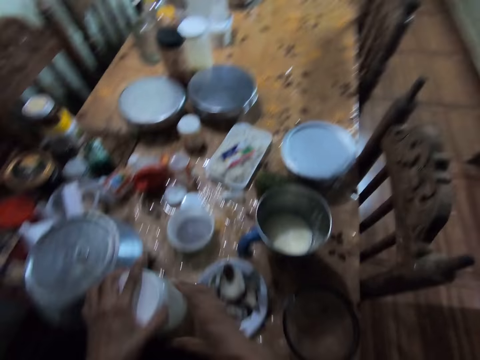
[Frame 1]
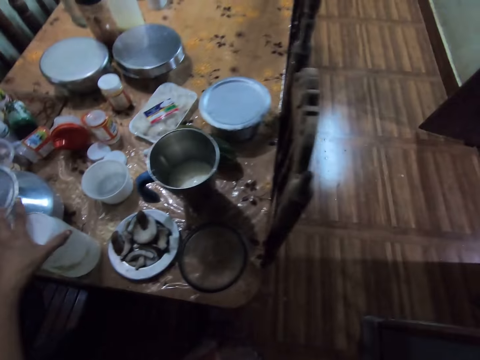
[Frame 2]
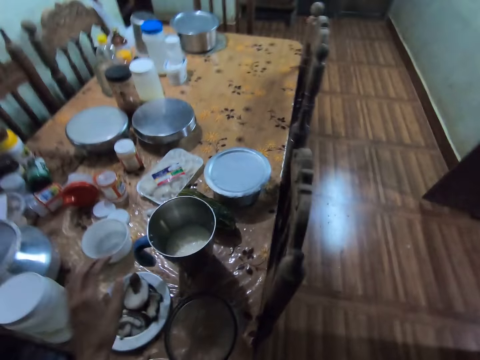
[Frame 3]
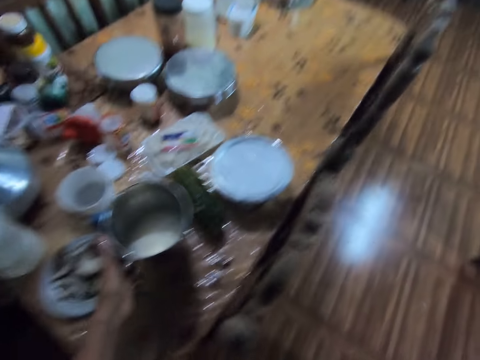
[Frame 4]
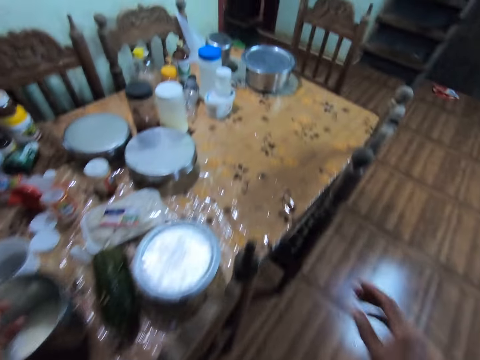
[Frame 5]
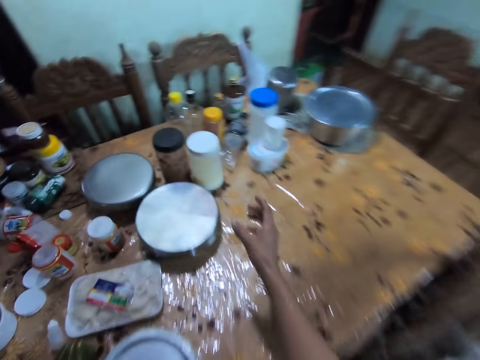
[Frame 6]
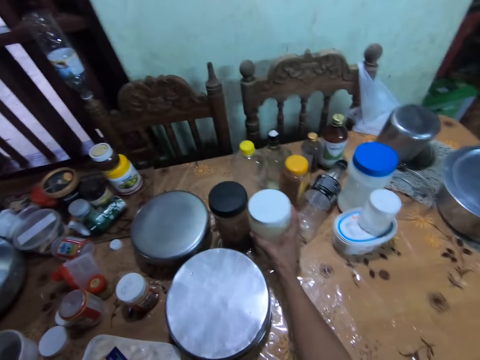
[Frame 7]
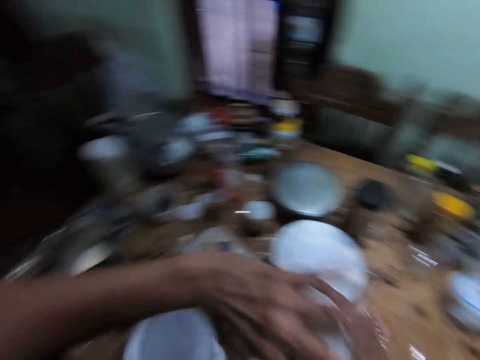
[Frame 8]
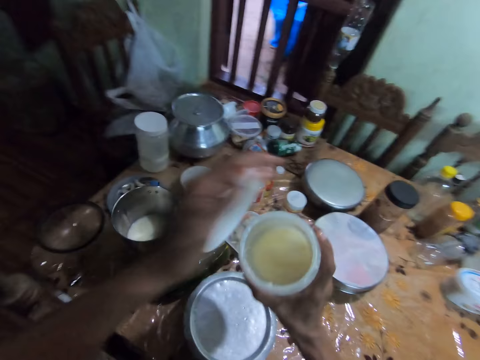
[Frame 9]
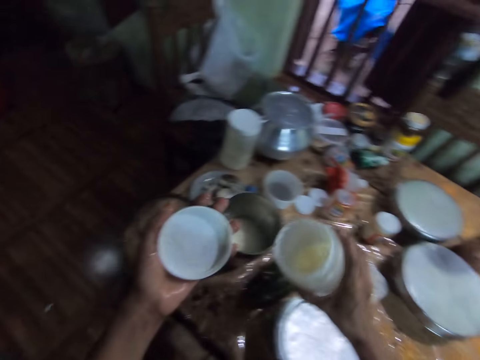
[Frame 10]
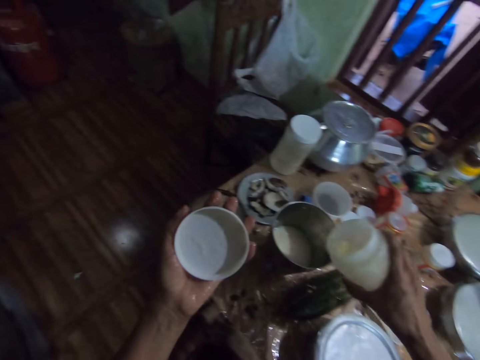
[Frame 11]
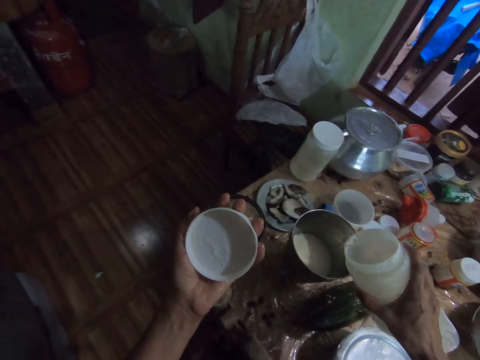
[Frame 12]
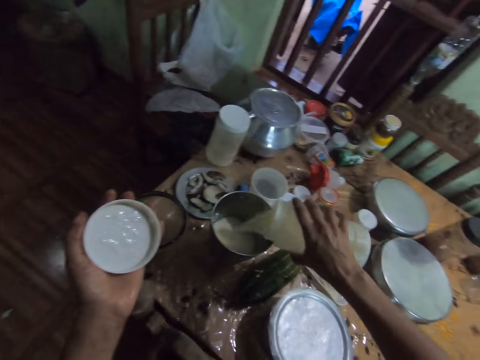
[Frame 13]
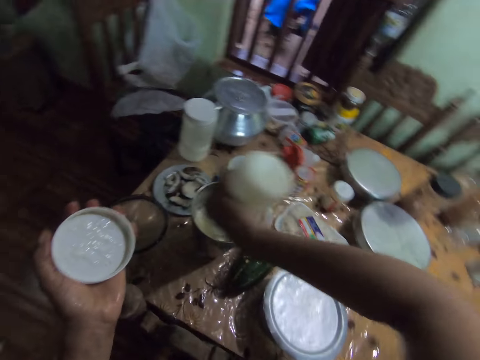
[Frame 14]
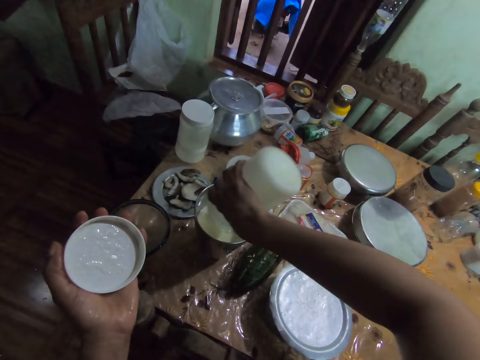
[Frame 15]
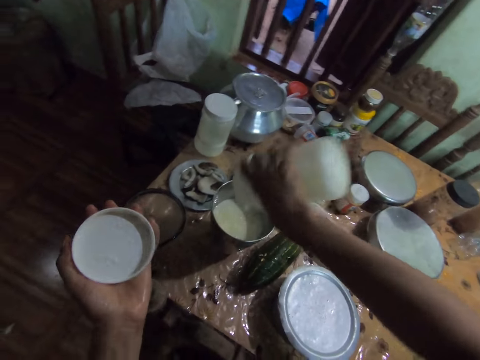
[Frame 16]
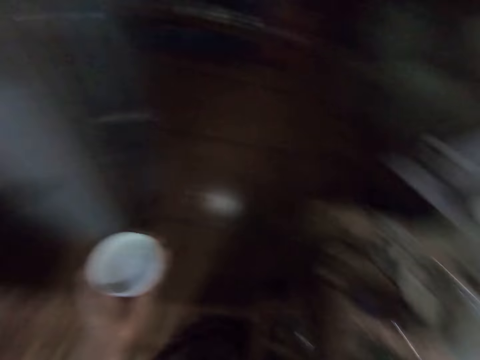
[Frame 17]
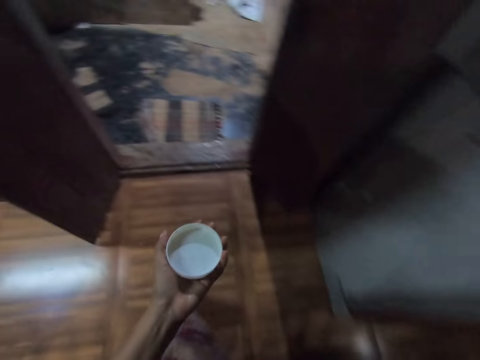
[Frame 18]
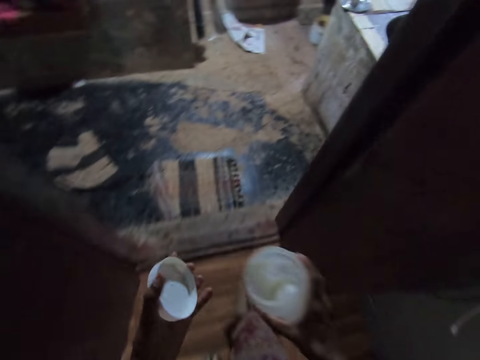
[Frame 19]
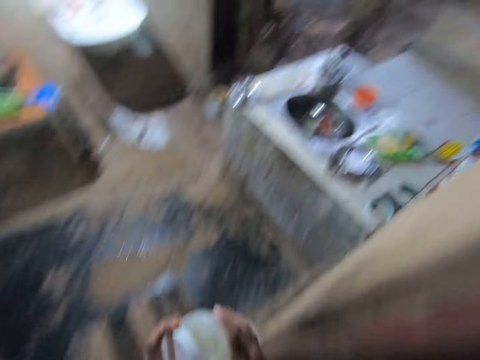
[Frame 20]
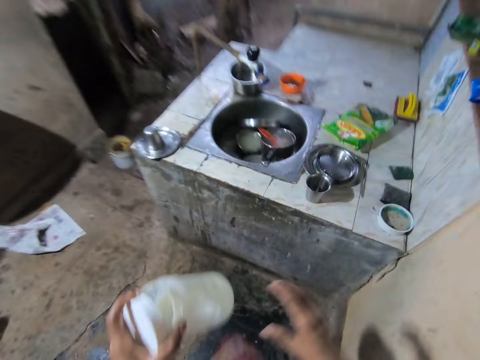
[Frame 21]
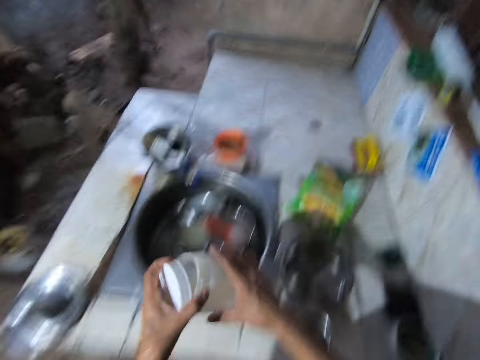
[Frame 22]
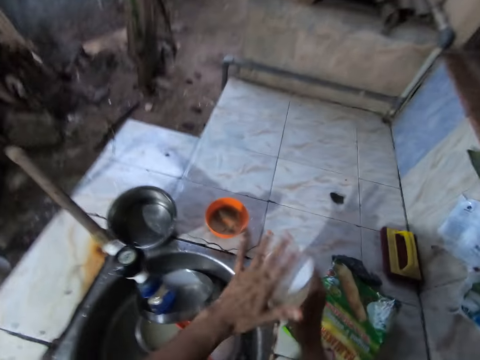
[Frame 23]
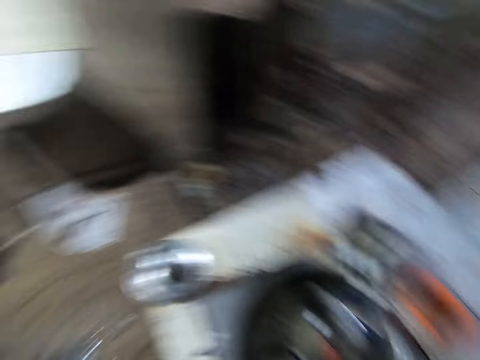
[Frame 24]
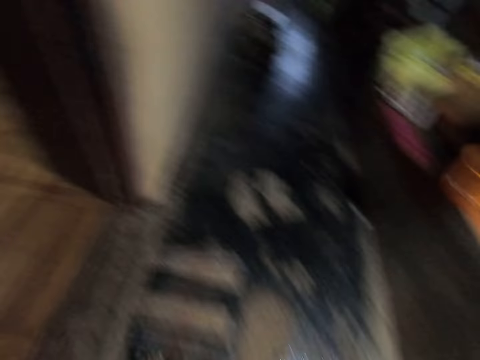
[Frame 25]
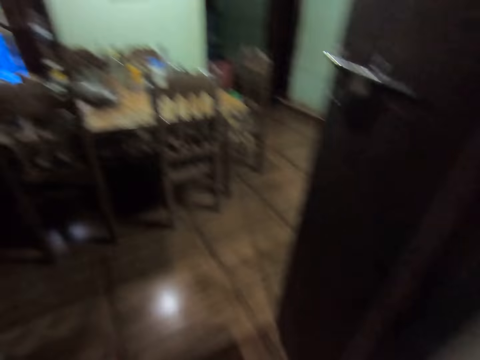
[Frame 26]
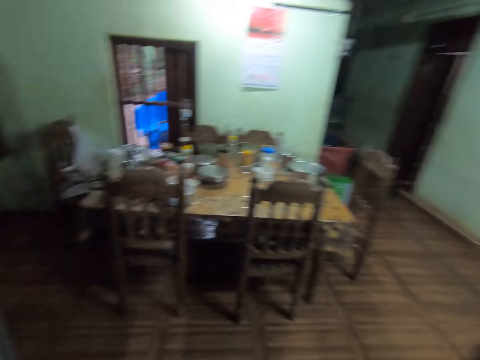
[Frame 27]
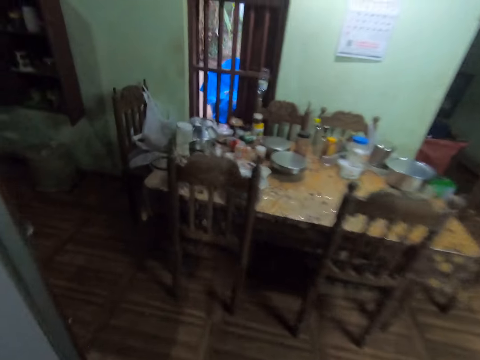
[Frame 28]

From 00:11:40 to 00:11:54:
The camera wearer drops the jar on the table with her right hand. She covers the jar with the cover in her left hand. She touches the blender jug with her left hand. She opens the jar of milk in her right hand with her left hand. She picks the jar of milk from the table with her right hand. She pours the milk into the blender jug with the jar in her right hand. She passes the jar in her right hand to her left hand. She passes the jar and its cover in her left hand to her right hand. She drops the jar on the slab or sink with her right hand.

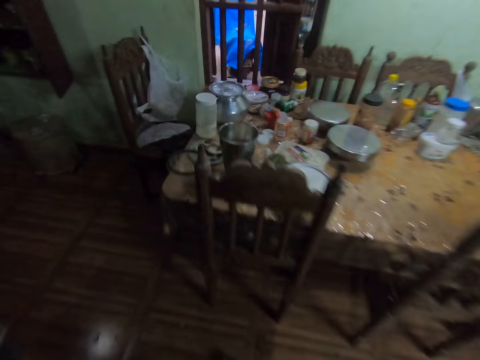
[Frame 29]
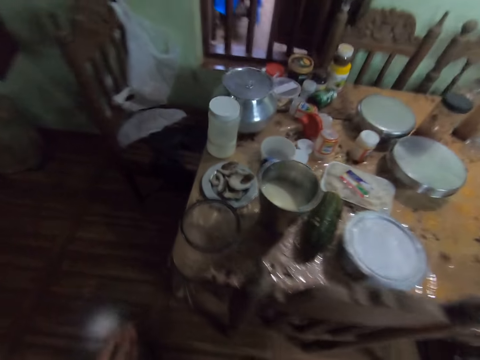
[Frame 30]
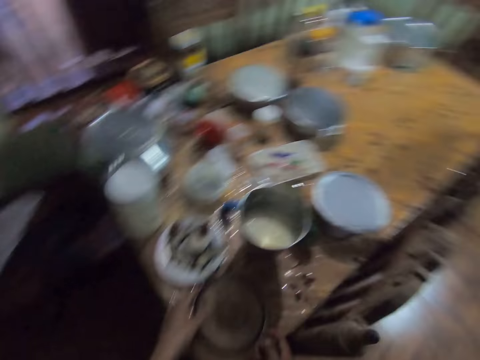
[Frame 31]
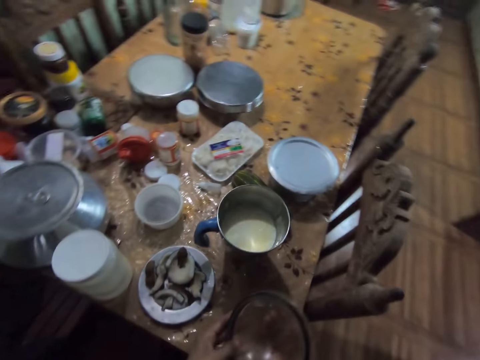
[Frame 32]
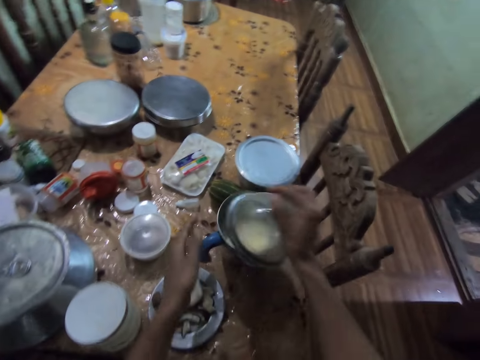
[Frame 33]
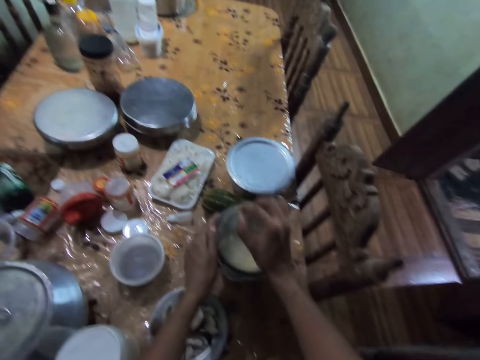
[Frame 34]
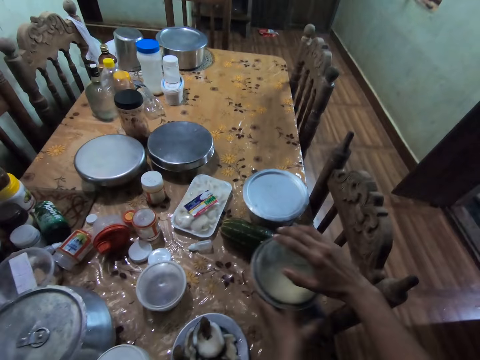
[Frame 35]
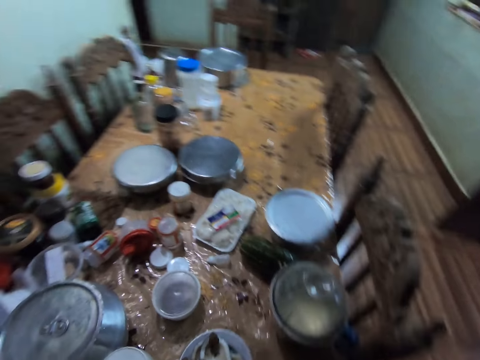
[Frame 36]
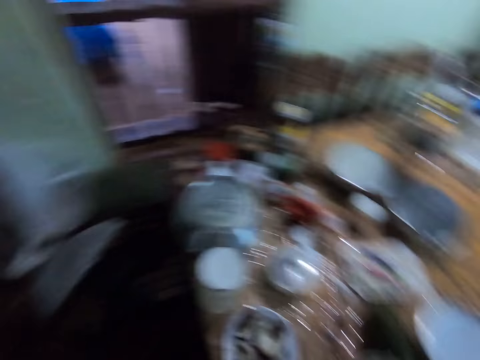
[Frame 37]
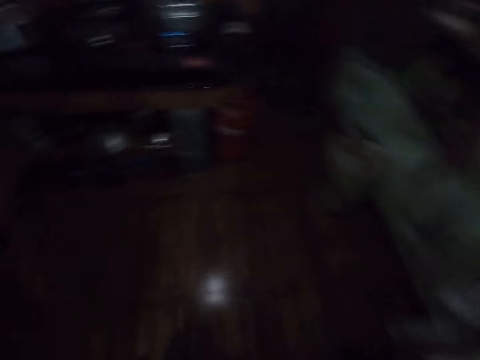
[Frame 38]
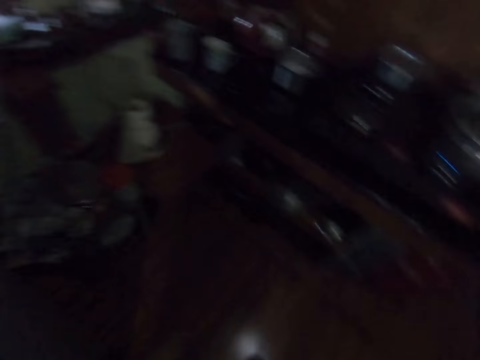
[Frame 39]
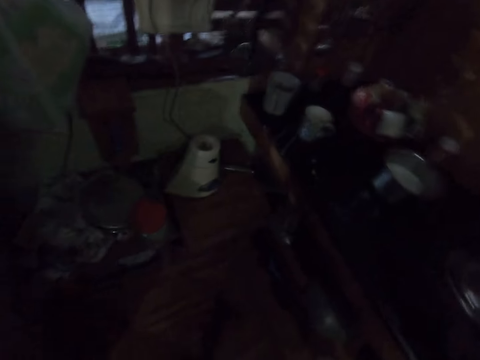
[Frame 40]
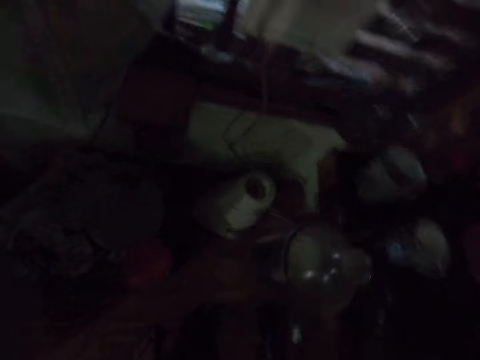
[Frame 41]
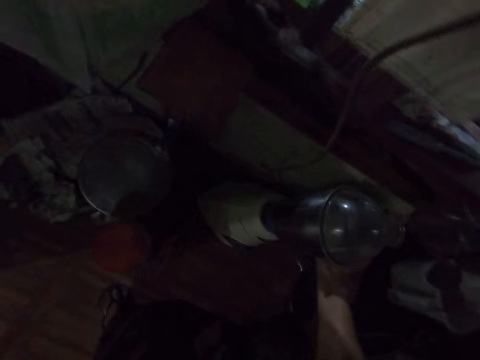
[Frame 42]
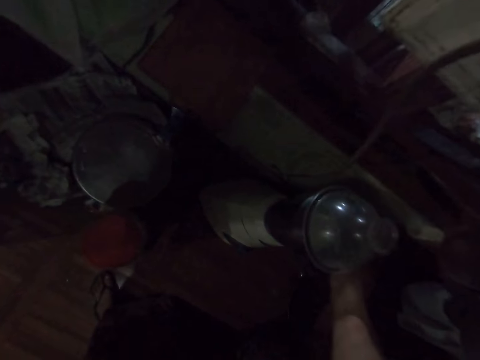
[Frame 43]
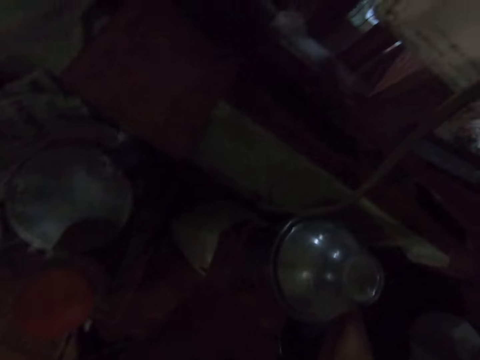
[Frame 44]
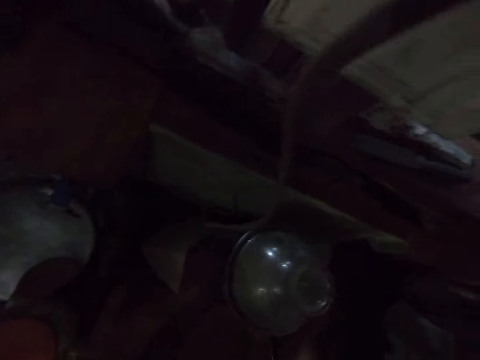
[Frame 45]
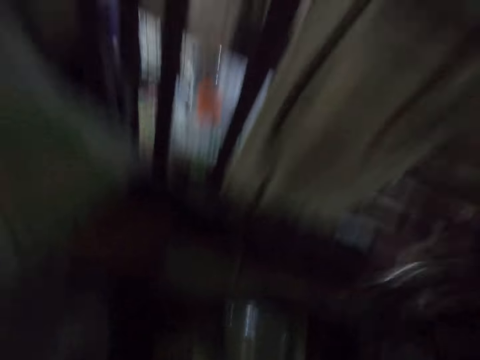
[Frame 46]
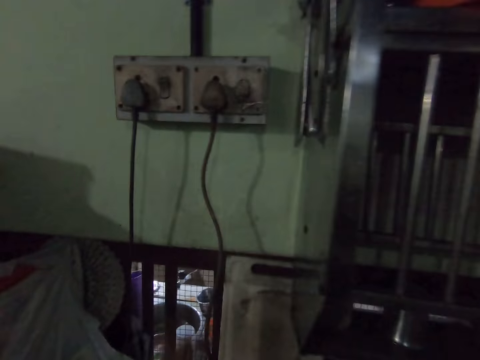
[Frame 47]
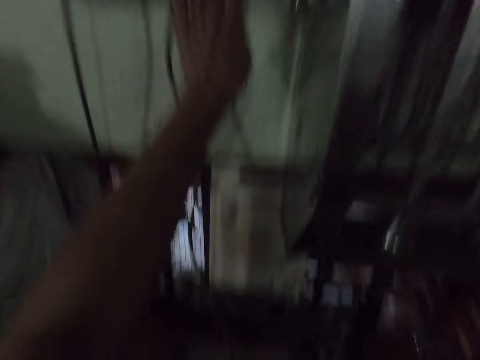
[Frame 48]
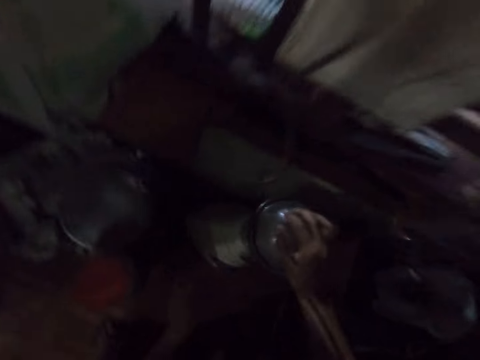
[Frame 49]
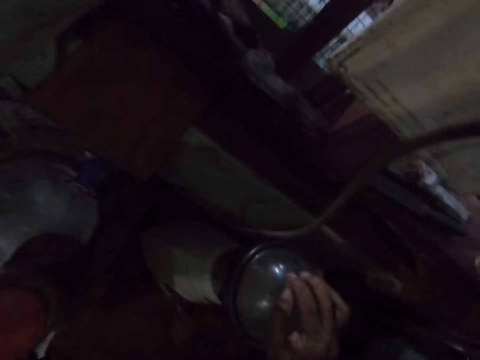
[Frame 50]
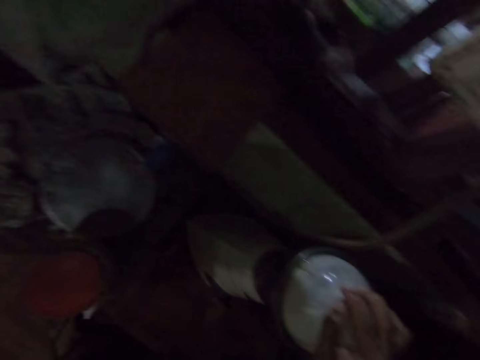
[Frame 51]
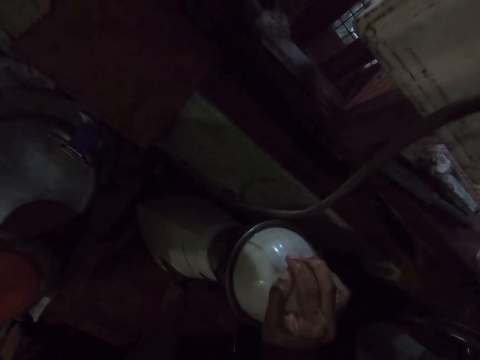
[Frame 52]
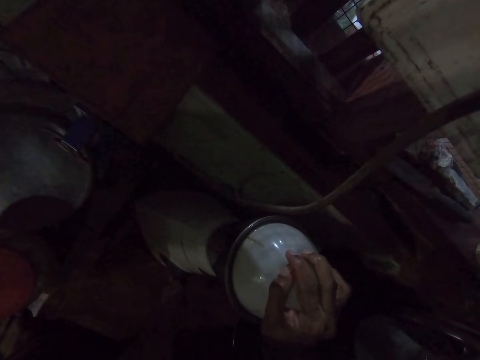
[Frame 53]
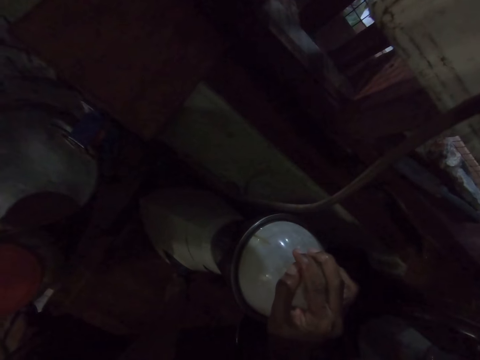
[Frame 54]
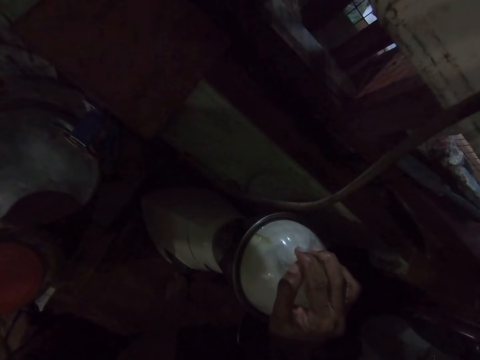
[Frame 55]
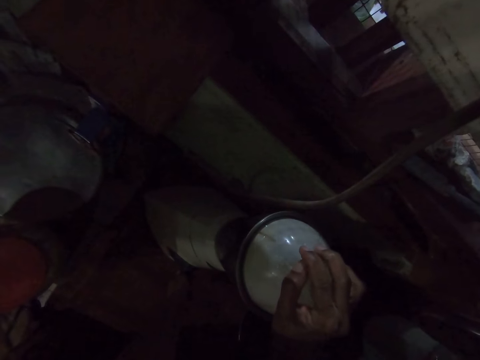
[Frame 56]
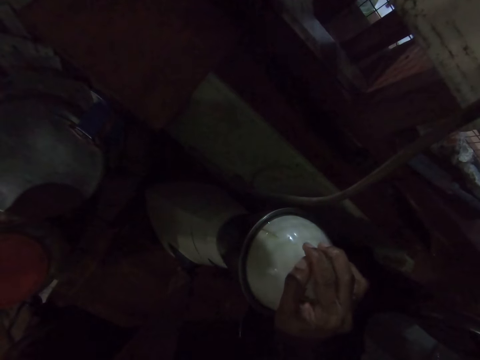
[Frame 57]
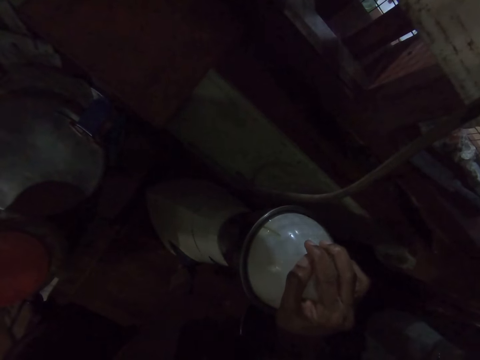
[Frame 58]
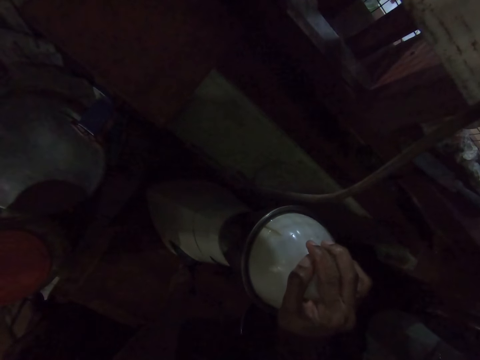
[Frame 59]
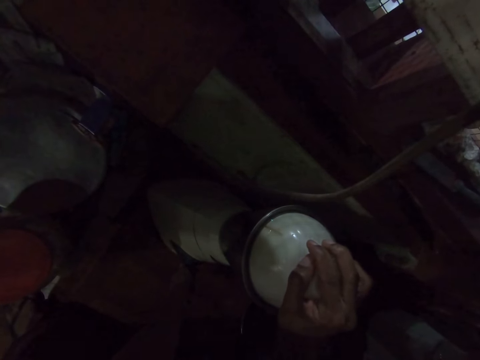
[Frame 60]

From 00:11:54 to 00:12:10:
The camera wearer picks the lid from the table with her left hand. She passes the lid from her left hand to her right hand. She covers the blender jug with the lid in her right hand. She turns the blender jug with her left hand. She picks the blender from the table with her right hand. She puts the blender jug in the blender engine with her right hand. She touches the blender jug with her left hand. She flicks the switch on the wall with her left hand. She turns the knob on the blender with her left hand.
